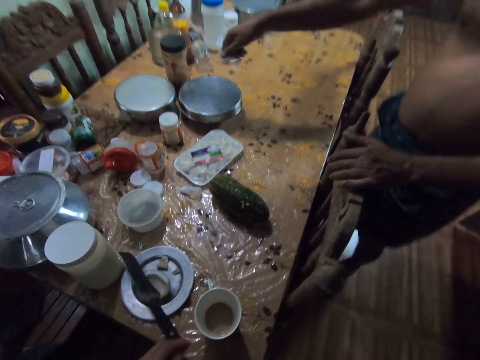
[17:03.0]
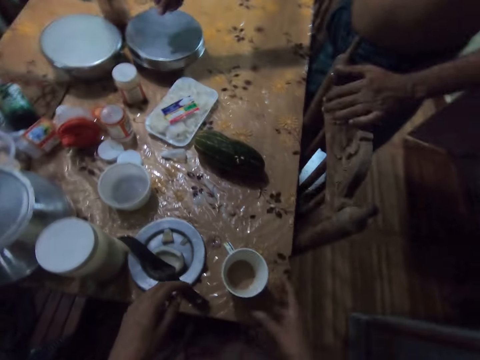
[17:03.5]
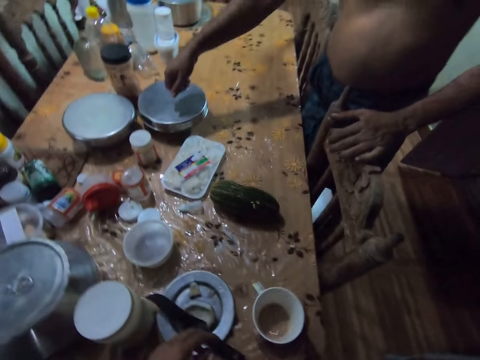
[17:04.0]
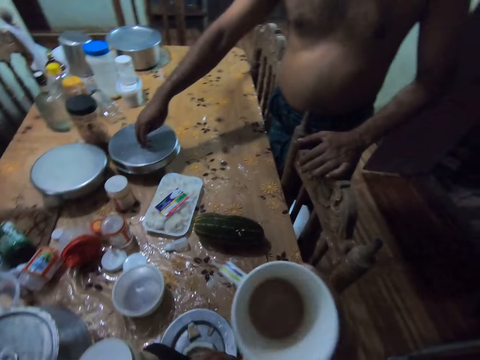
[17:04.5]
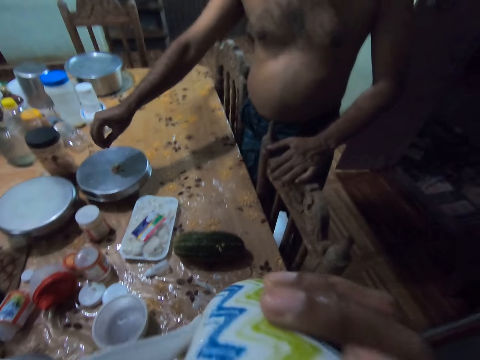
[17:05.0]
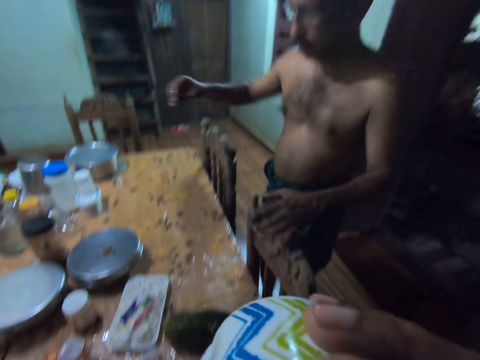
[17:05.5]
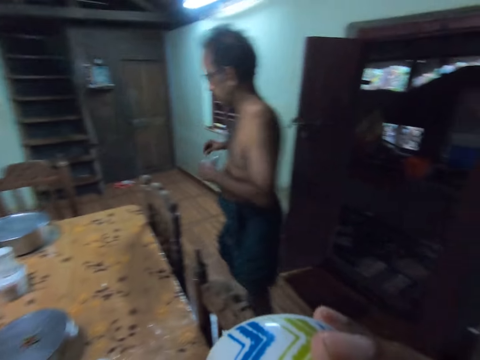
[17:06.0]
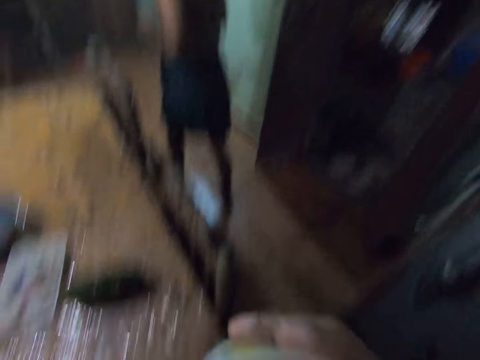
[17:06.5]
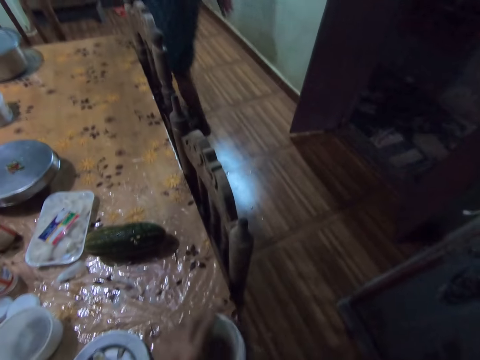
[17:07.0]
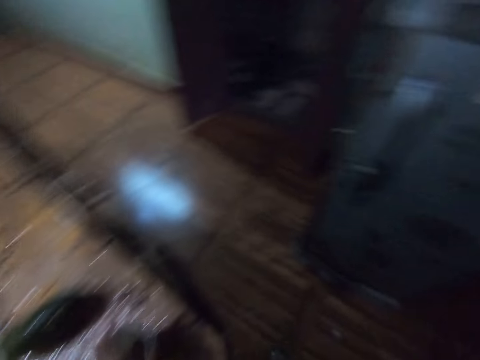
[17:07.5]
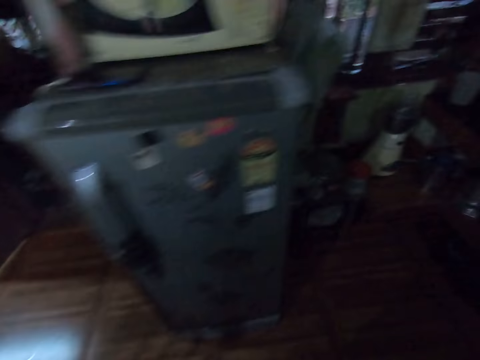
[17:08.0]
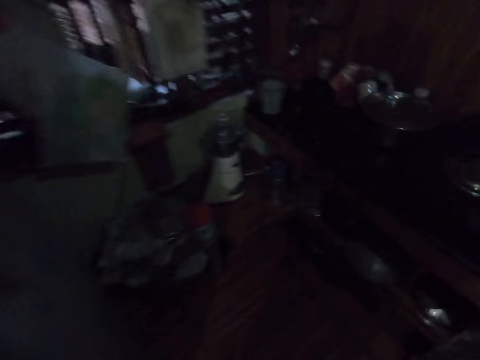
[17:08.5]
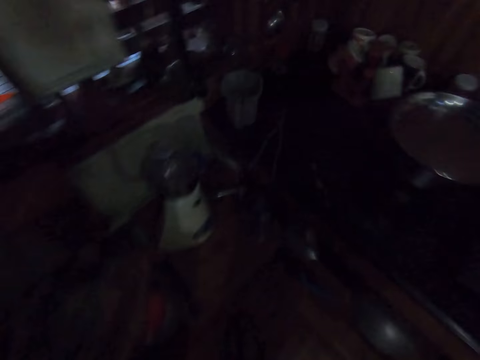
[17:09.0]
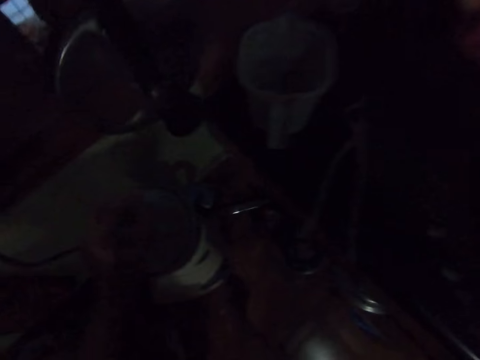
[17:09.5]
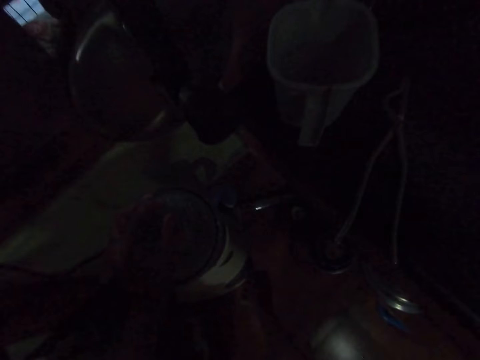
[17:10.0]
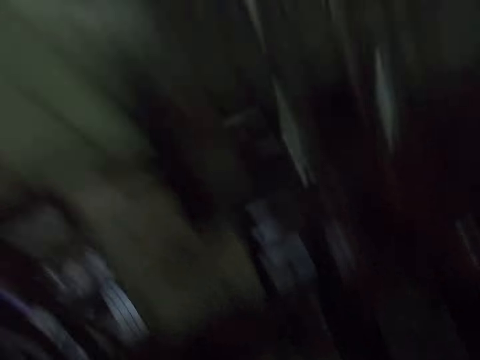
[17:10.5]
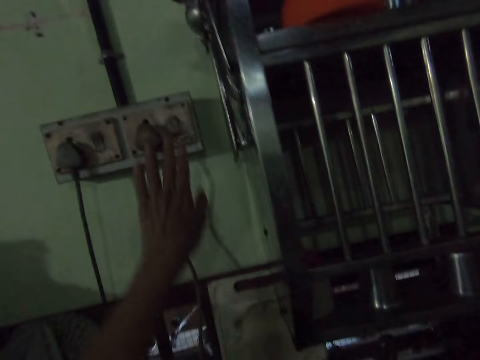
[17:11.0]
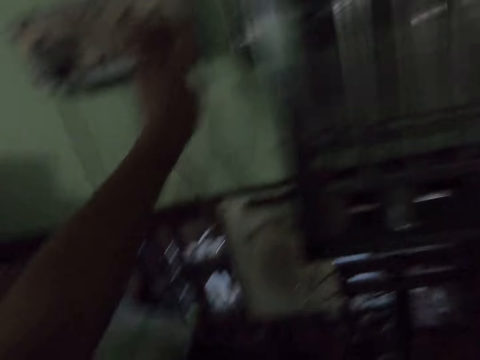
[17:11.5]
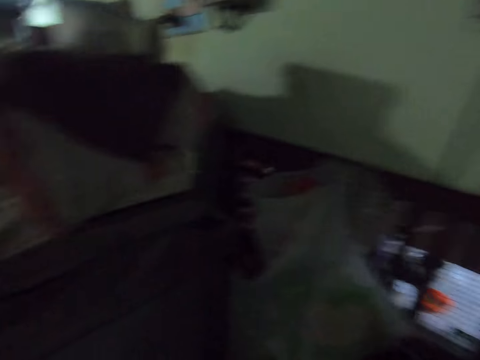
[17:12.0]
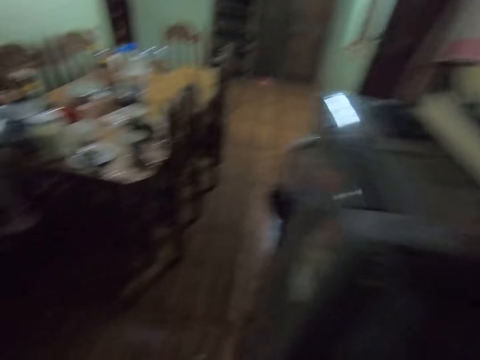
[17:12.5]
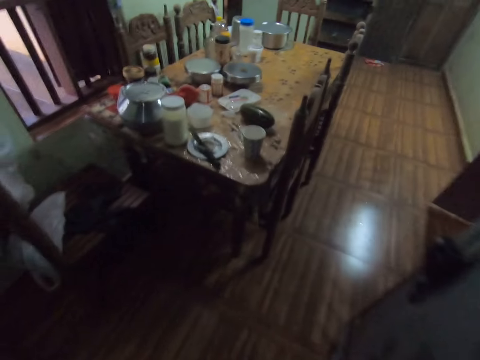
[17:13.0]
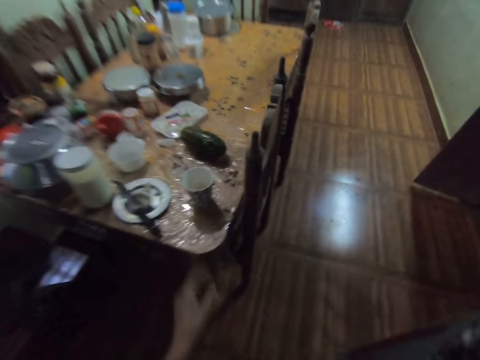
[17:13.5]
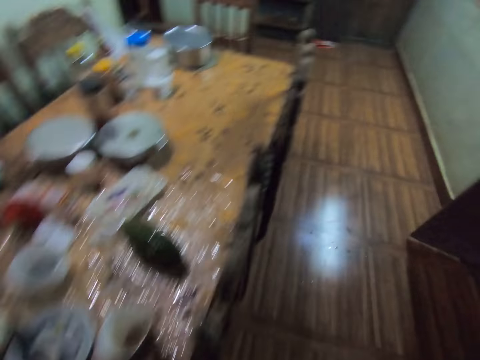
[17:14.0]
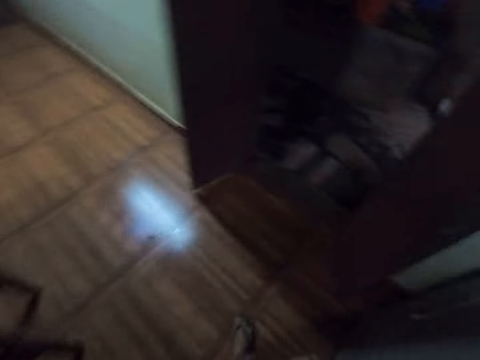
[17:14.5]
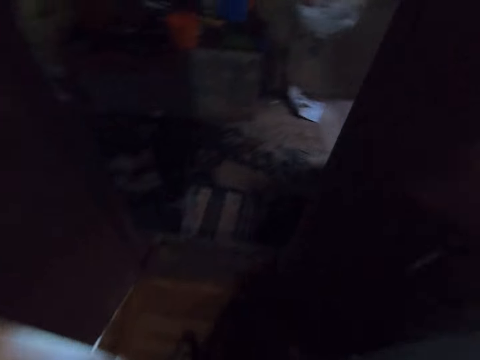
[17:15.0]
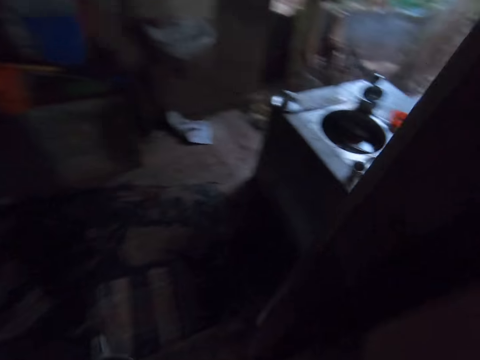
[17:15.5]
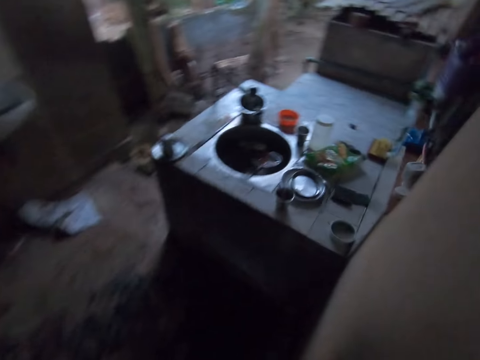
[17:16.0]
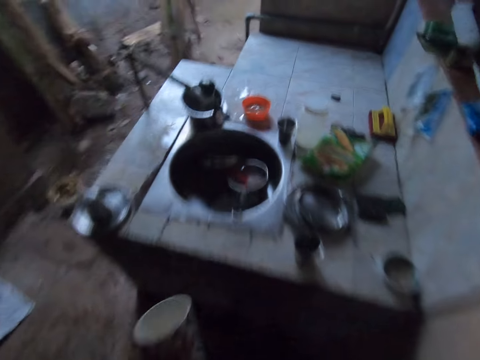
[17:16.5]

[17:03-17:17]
A man drops some pepper on a plate on the dining table with his right hand. The camera wearer picks the cup of tea from the dining table with her right hand. She drinks from the cup of tea in her right hand. She passes the cup from her right hand to her left hand. She drops the cup on the dining table with her left hand. She touches something. She switches on the socket with her left hand. She touches something again. She picks the cup from the dining table with her right hand.

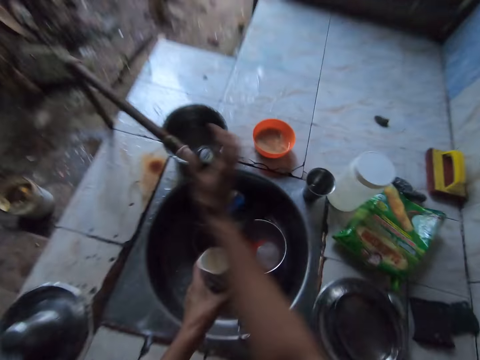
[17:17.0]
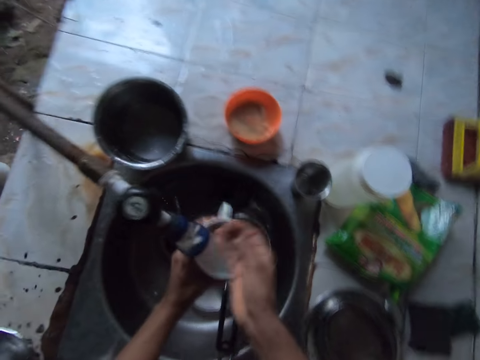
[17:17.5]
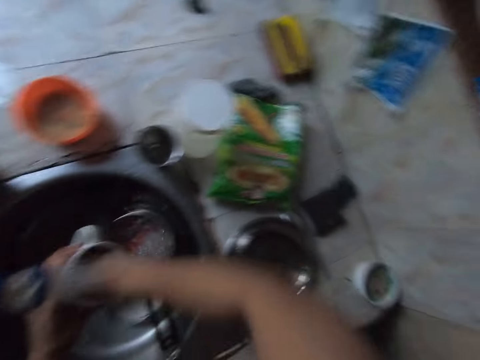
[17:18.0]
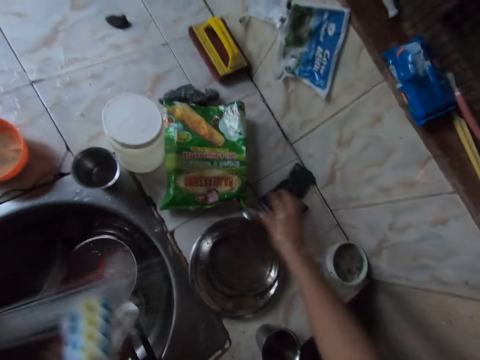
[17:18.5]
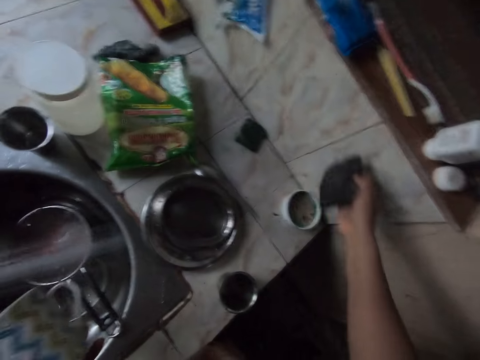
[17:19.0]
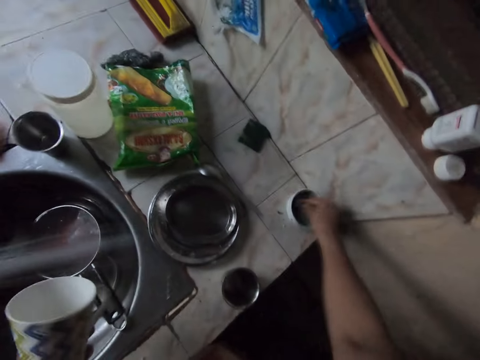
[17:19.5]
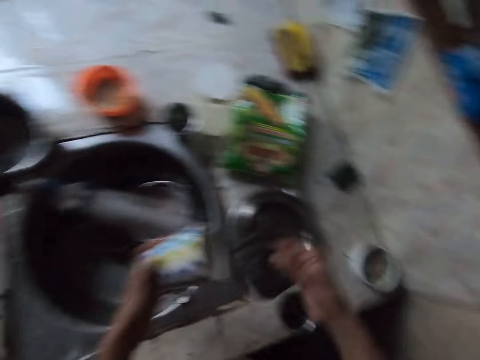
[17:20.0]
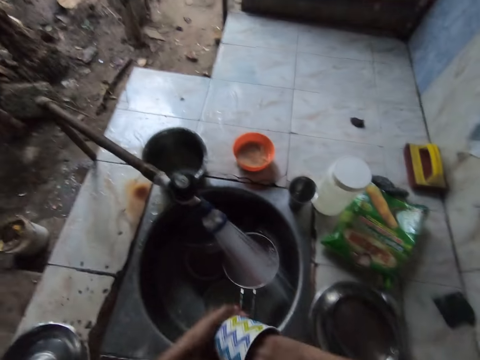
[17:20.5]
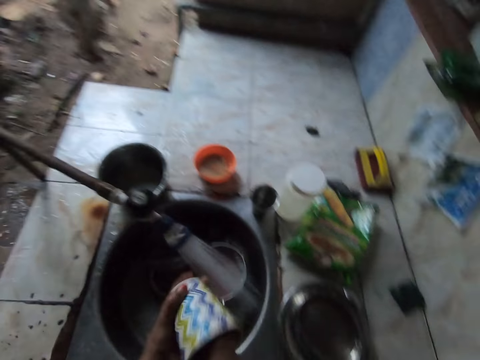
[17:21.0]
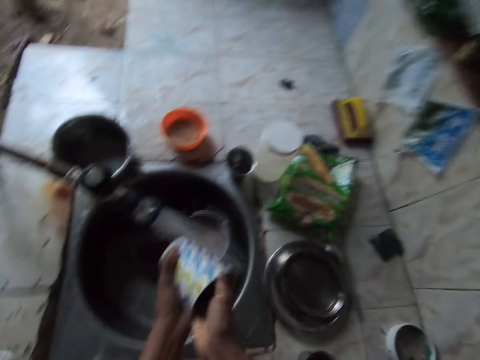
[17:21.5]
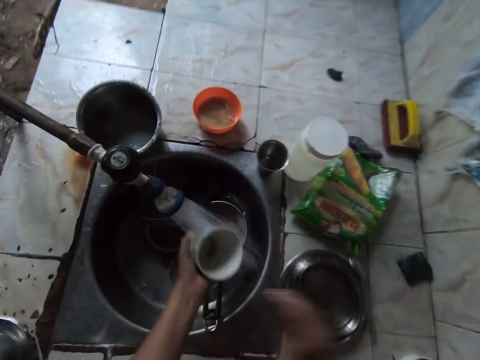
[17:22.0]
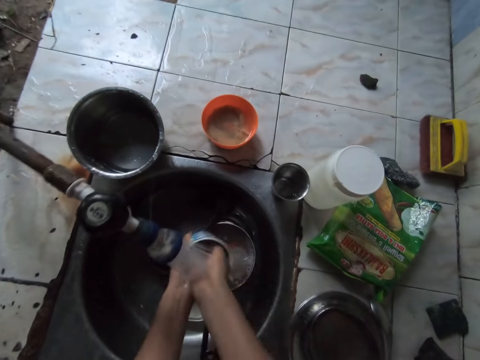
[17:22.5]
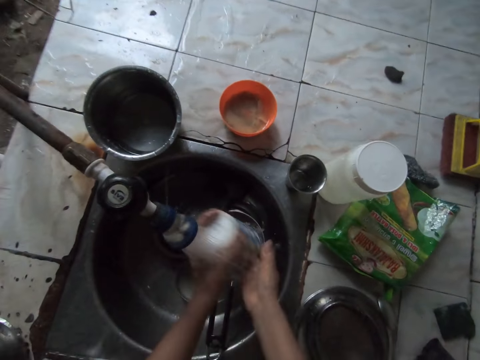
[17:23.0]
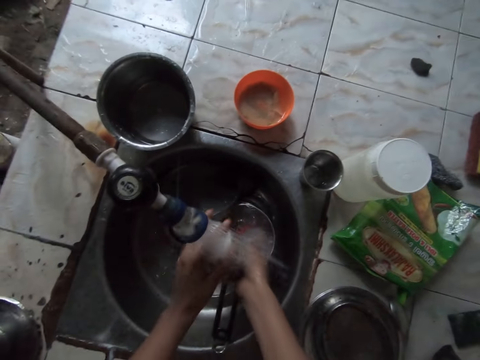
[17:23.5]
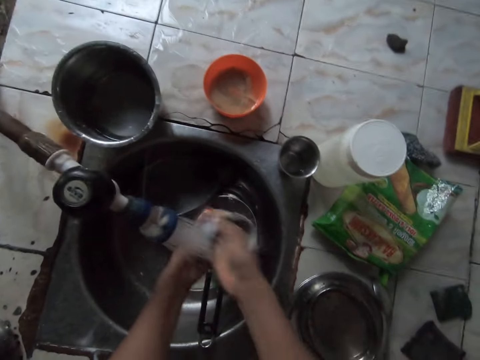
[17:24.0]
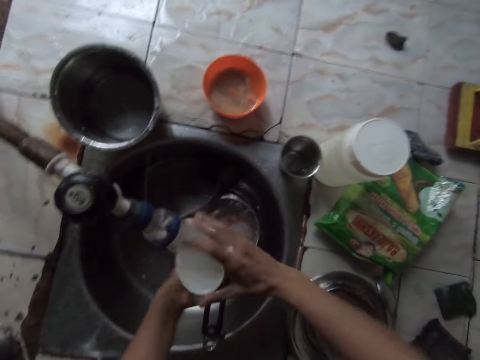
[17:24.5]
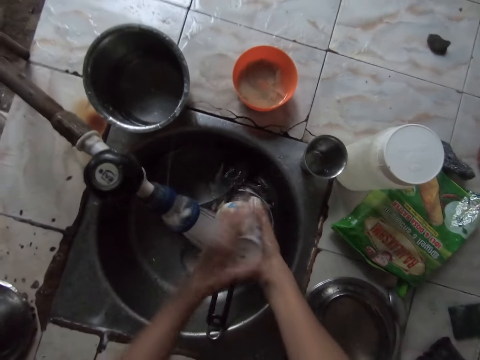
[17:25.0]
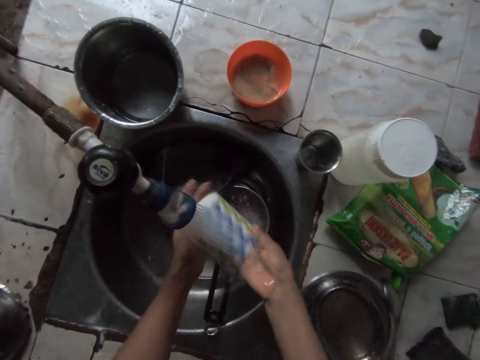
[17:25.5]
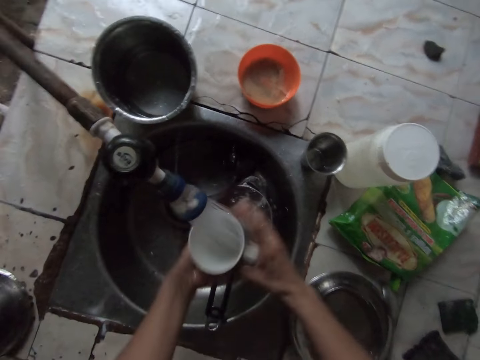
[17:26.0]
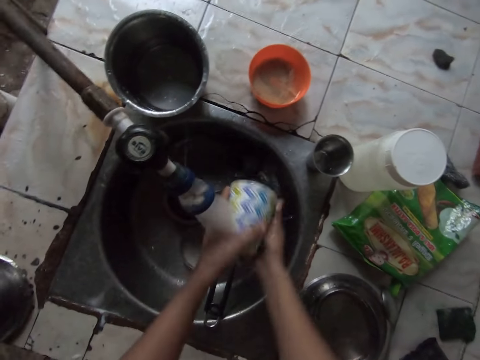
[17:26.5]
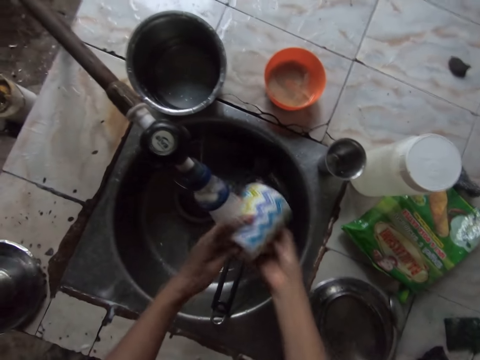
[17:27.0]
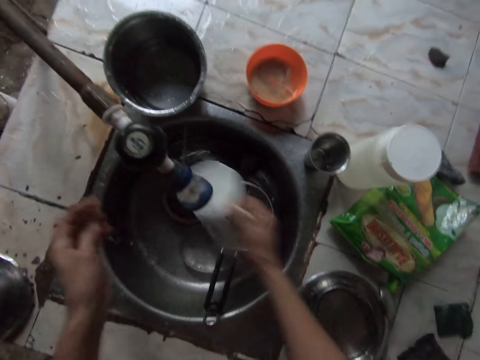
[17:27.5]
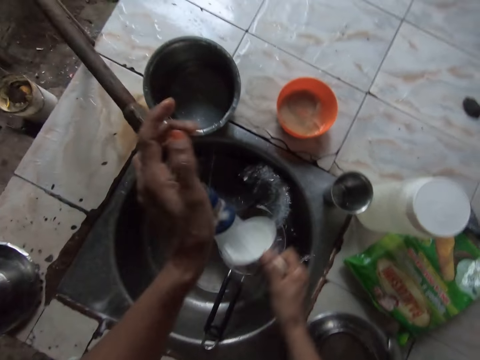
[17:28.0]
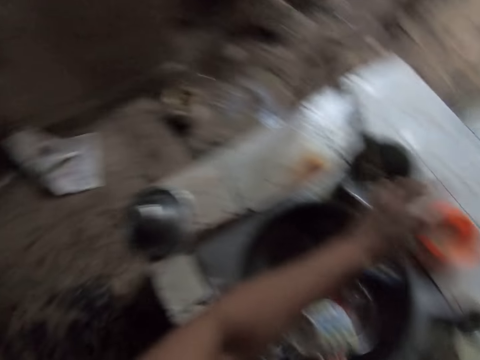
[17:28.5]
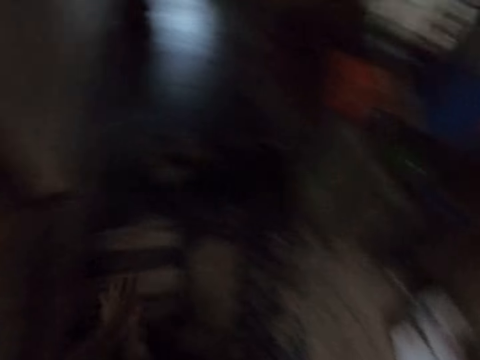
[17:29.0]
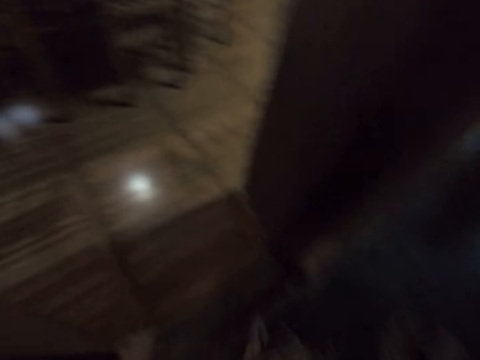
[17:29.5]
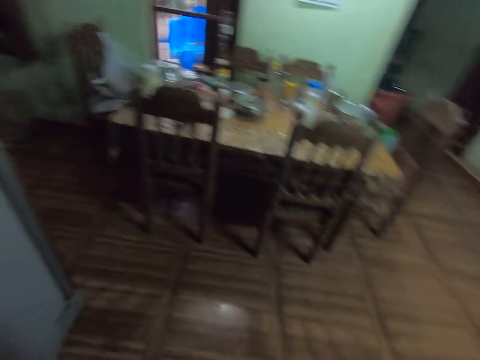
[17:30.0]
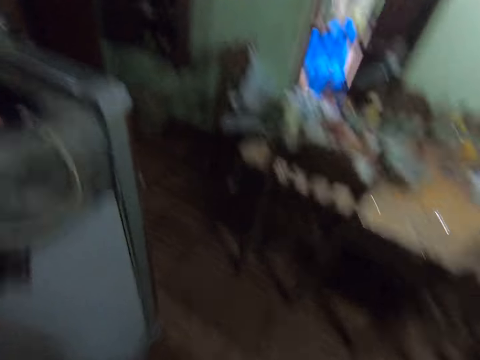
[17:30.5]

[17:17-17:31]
The camera wearer opens the tap on the sink with her right hand. She rinses the cup in water with both hands. She holds the cup with her left hand. She picks a sponge from the kitchen slab with her right hand. She takes soap from a soap container on the kitchen slab with her right hand. She washes the cup in her left hand with the sponge in her right hand. She drops the sponge on the kitchen slab with her right hand. She rinses the cup in water with both hands. She holds the cup with her left hand. She closes the tap with her left hand.
